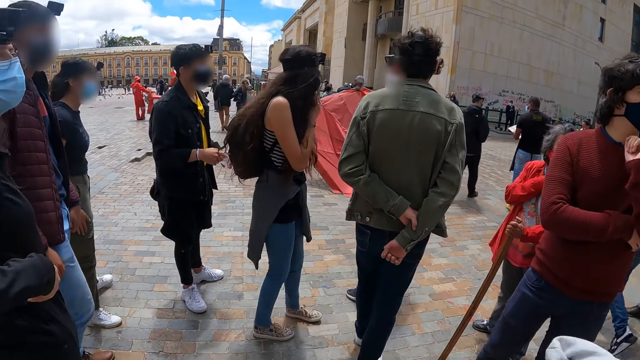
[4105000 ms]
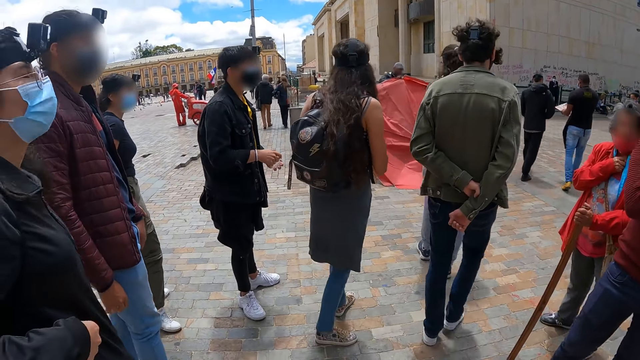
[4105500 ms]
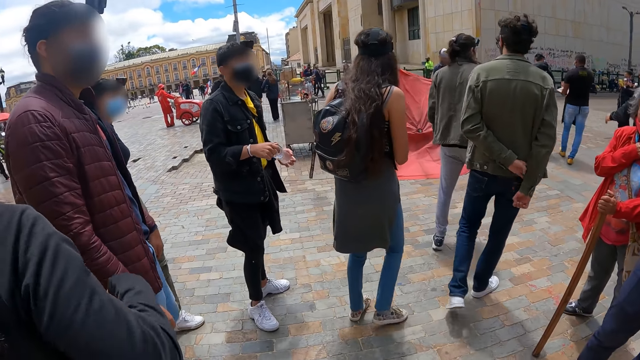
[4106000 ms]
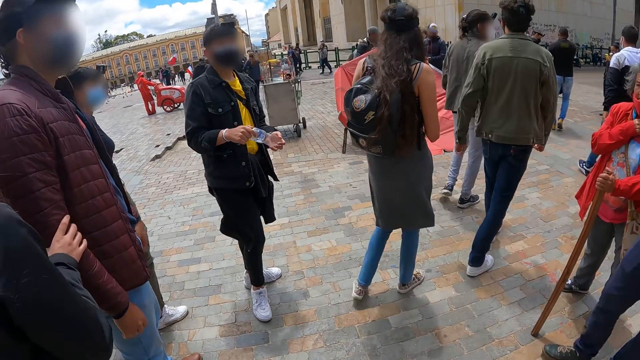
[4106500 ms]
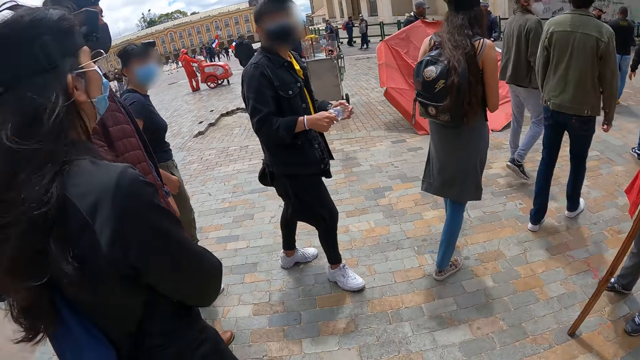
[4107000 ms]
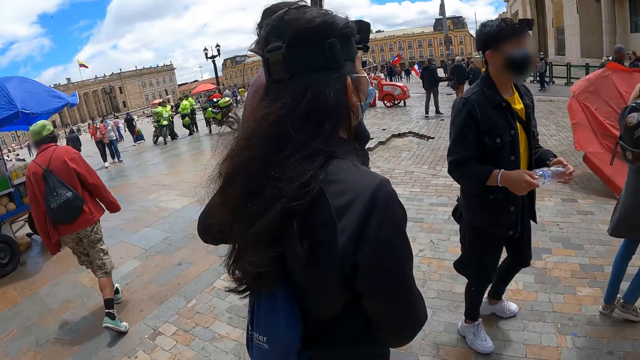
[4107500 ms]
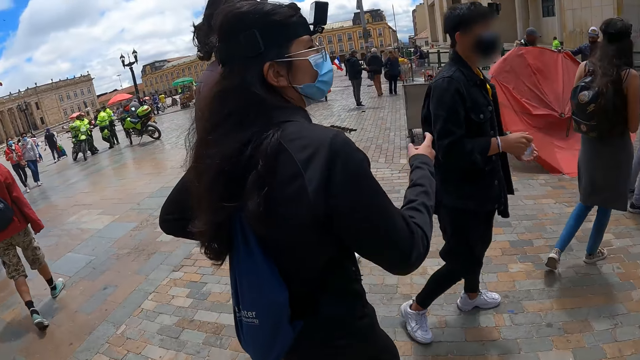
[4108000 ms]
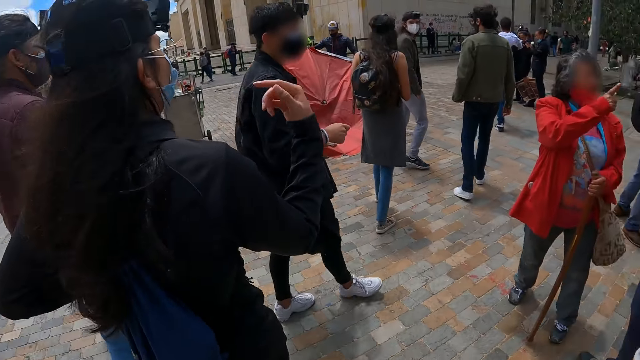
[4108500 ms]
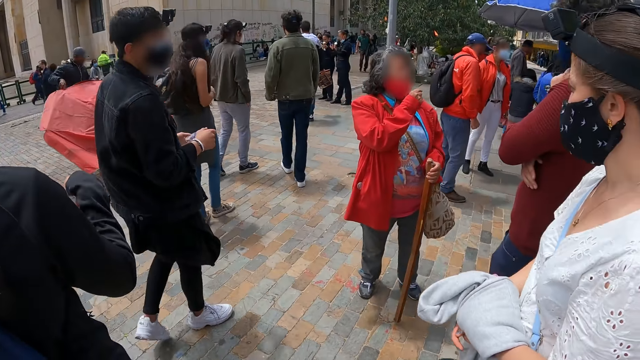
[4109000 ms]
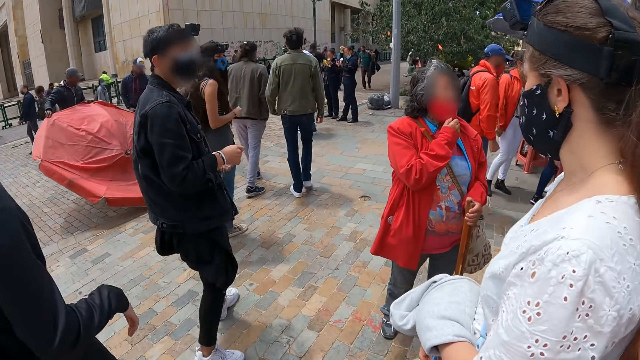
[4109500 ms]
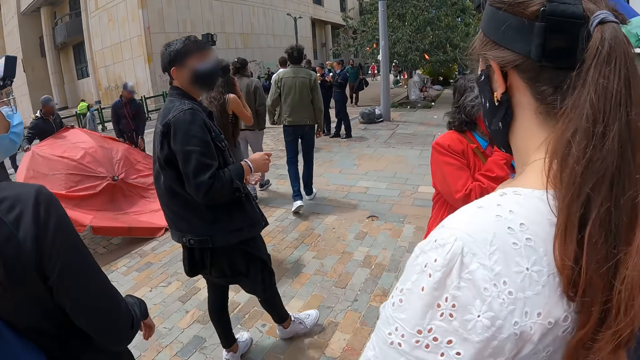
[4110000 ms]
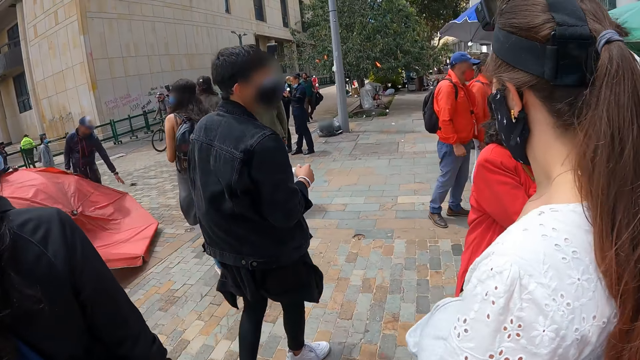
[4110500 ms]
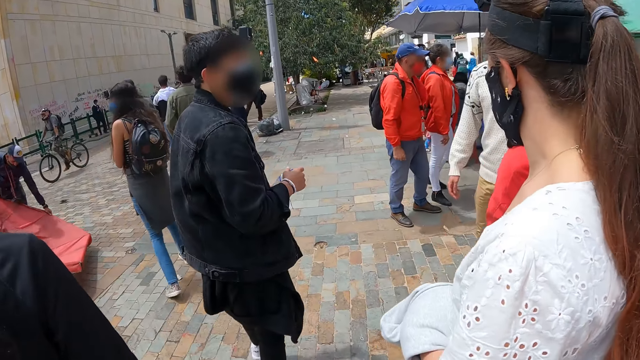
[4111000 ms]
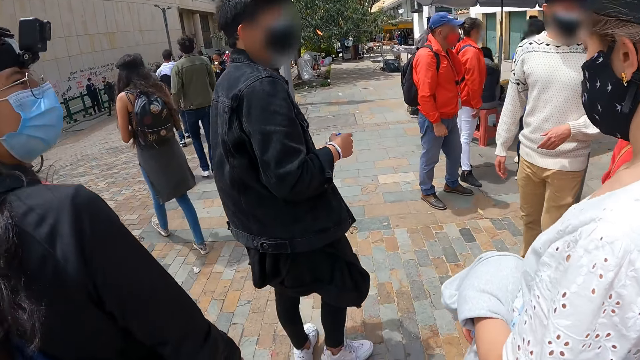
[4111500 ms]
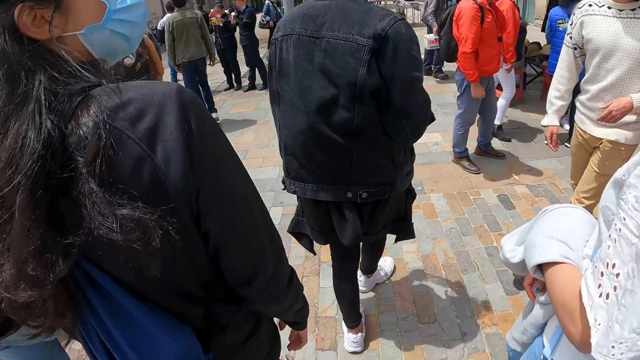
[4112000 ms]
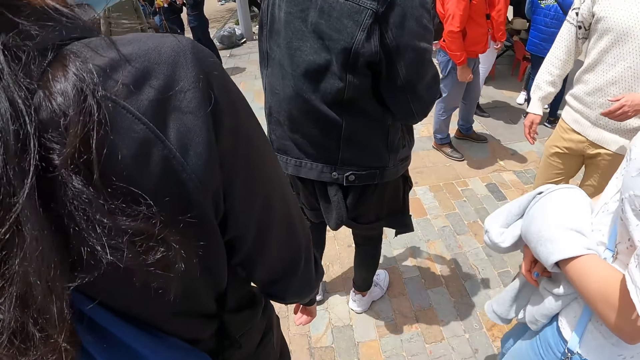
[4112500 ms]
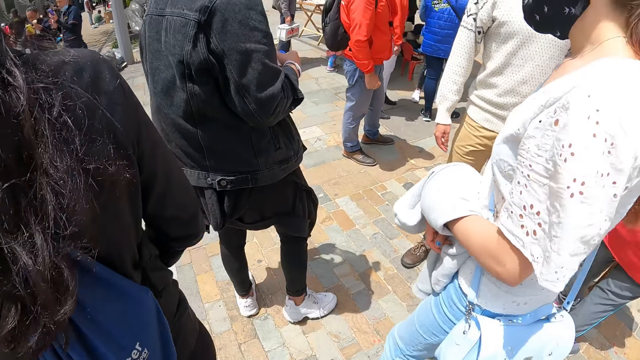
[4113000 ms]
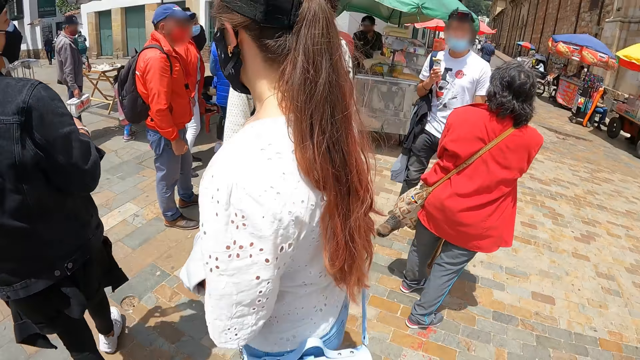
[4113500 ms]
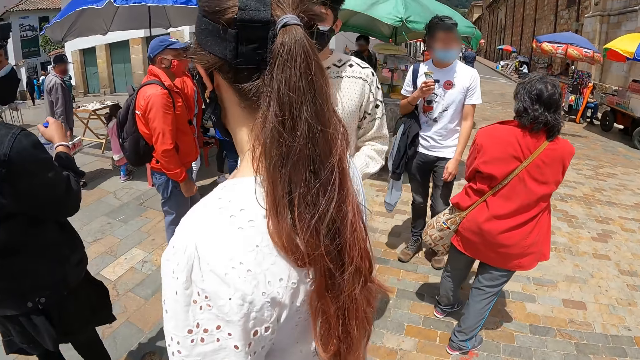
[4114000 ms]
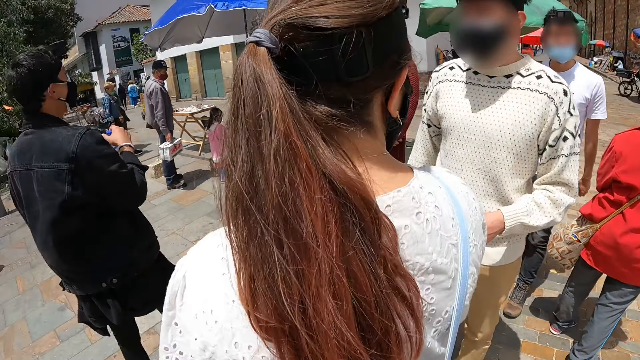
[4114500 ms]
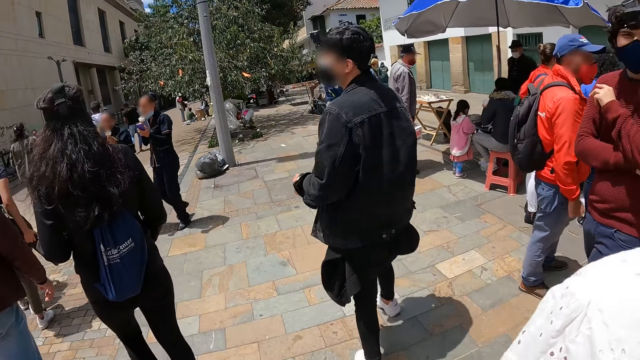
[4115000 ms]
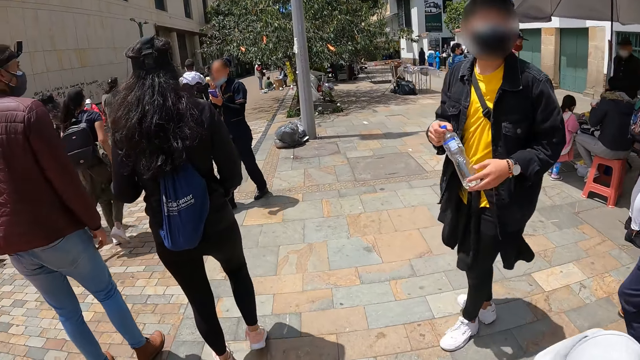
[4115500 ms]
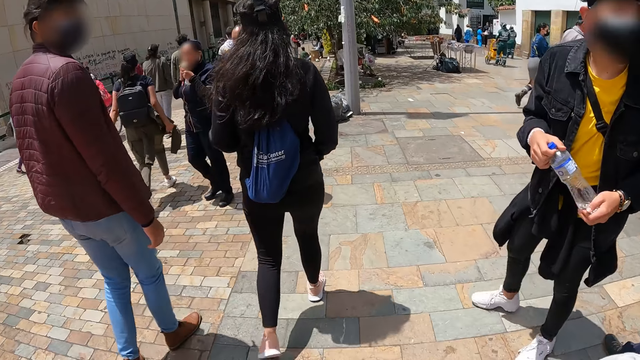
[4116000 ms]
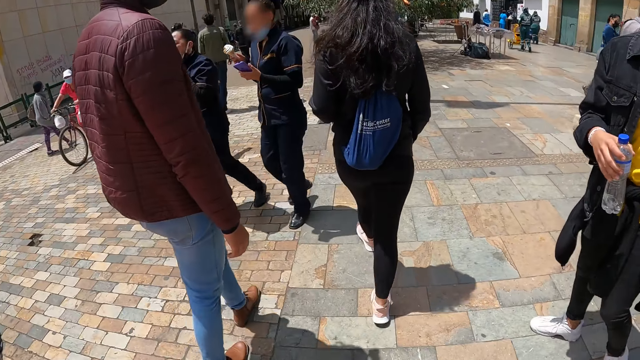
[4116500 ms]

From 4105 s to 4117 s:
The camera wearer looks around the compound. They walk around the compound or street.

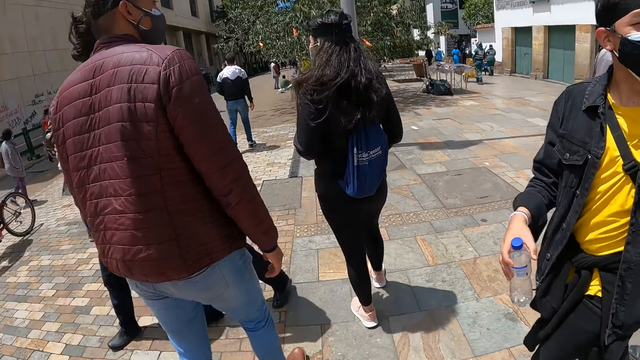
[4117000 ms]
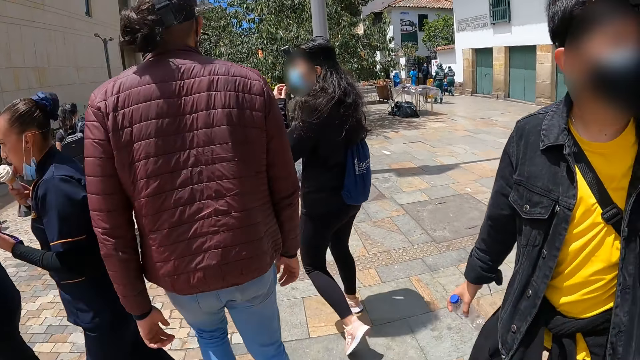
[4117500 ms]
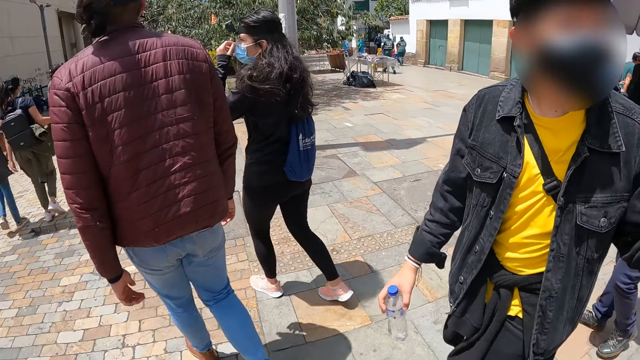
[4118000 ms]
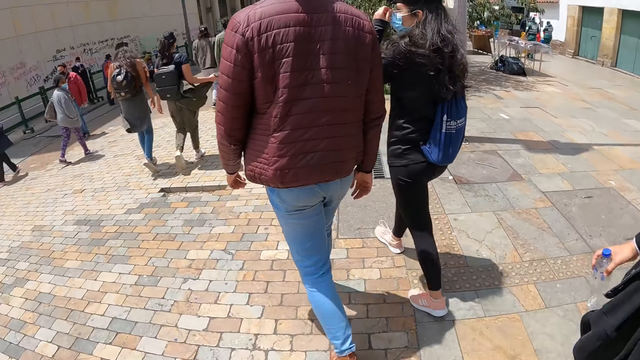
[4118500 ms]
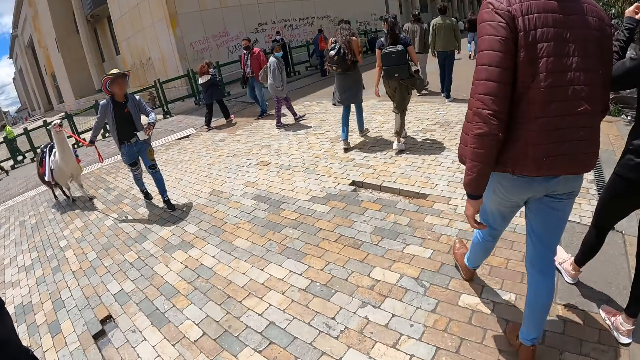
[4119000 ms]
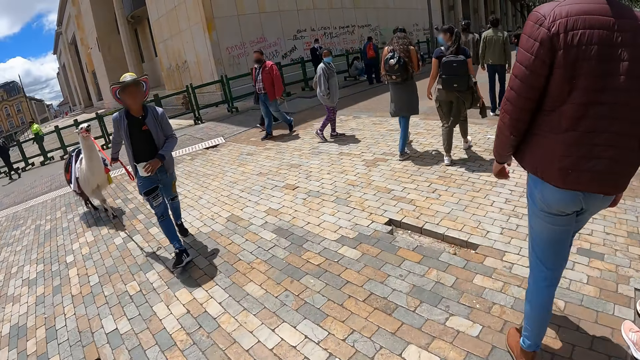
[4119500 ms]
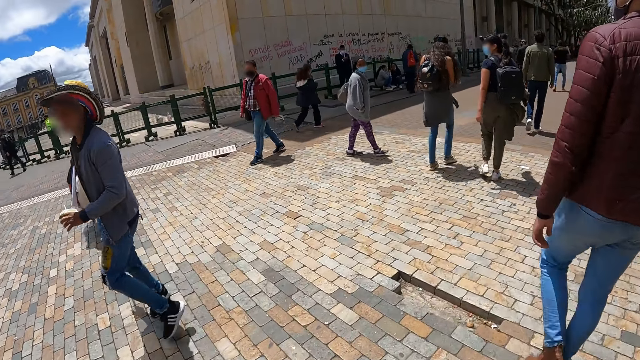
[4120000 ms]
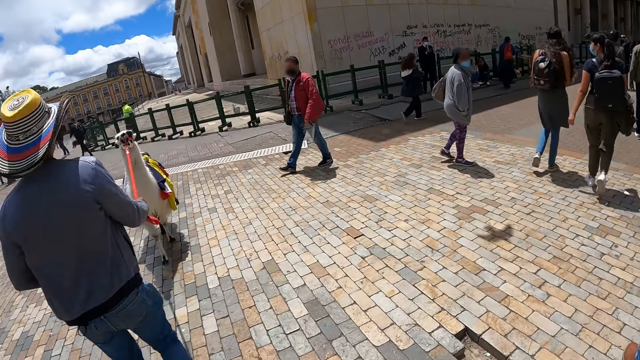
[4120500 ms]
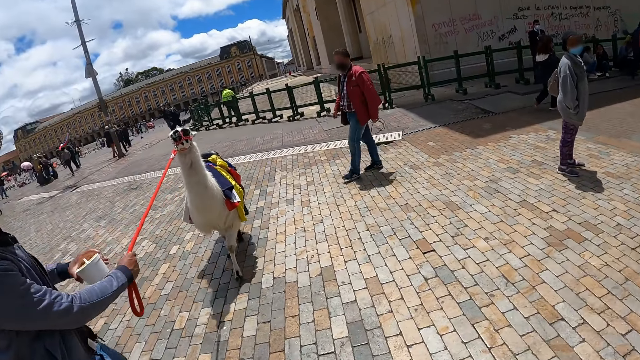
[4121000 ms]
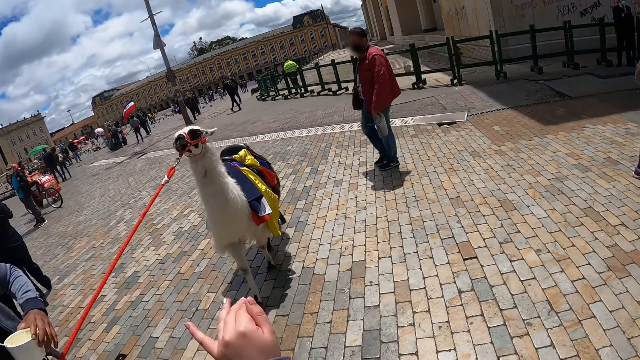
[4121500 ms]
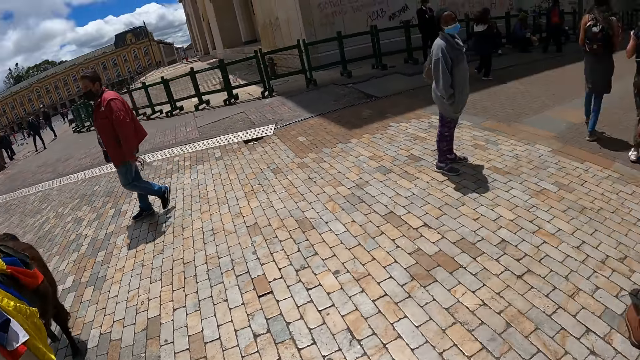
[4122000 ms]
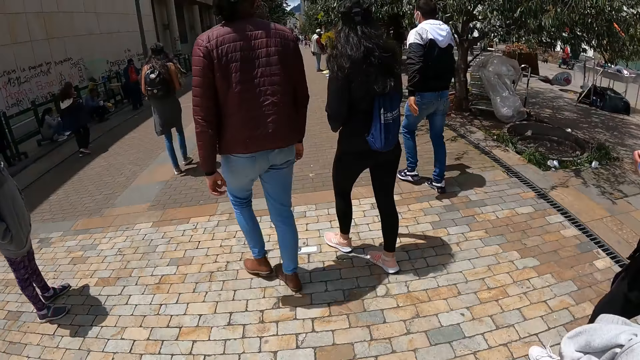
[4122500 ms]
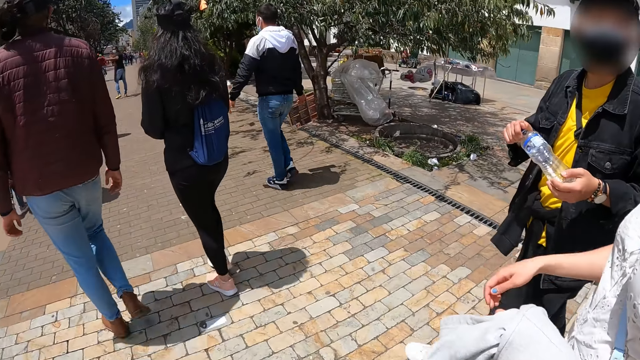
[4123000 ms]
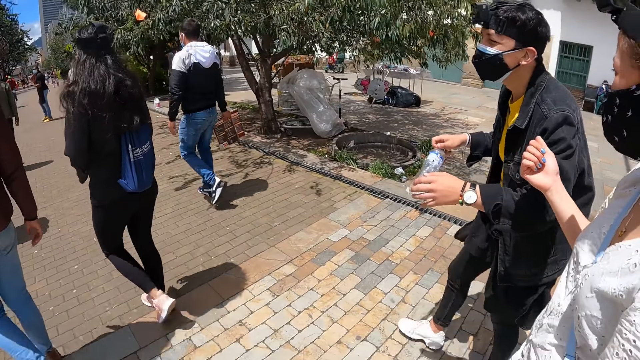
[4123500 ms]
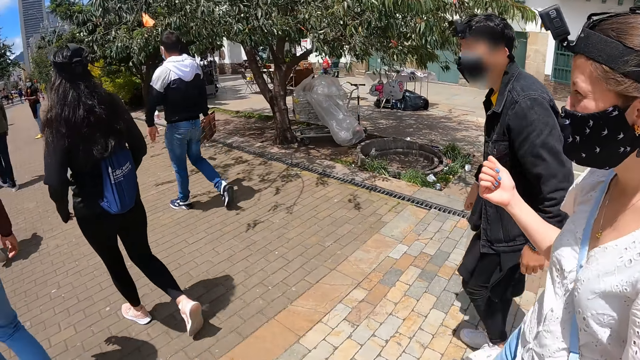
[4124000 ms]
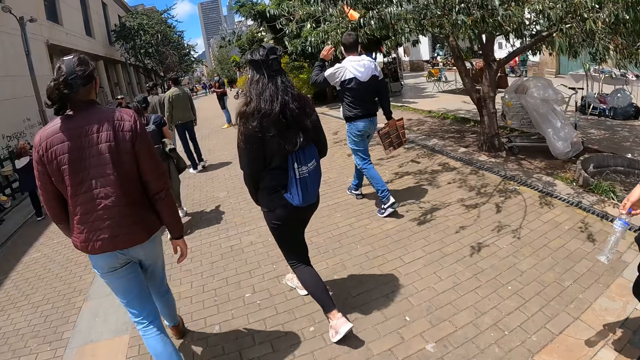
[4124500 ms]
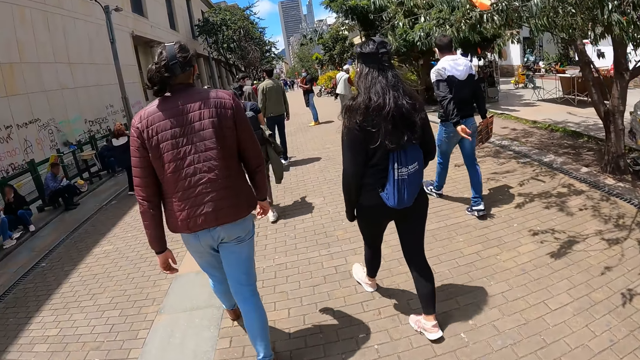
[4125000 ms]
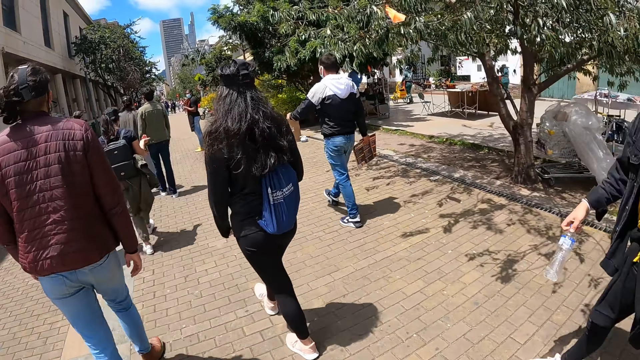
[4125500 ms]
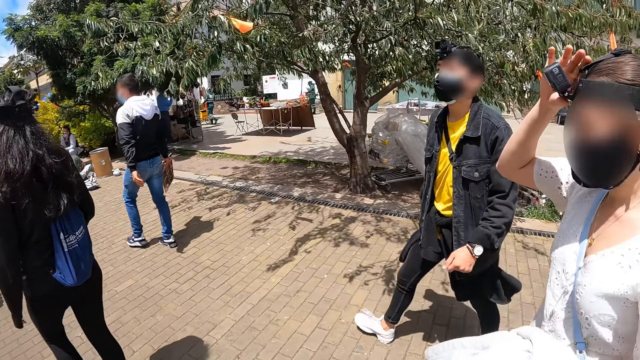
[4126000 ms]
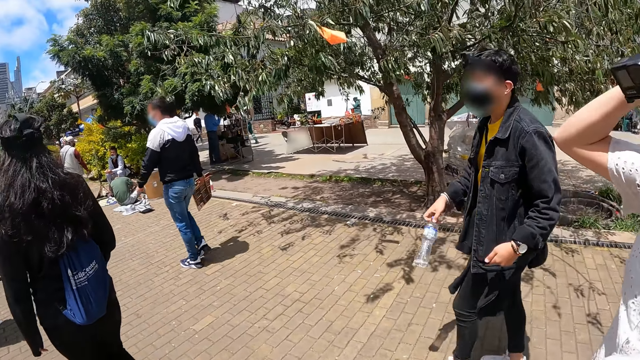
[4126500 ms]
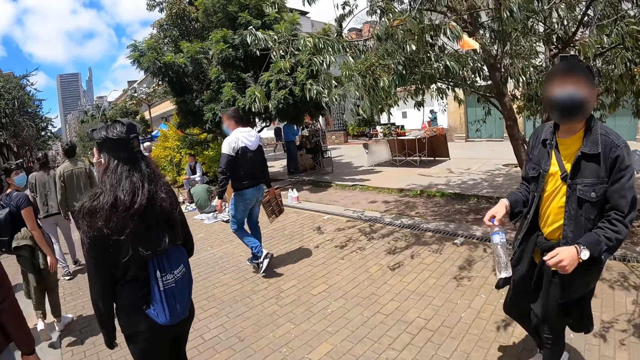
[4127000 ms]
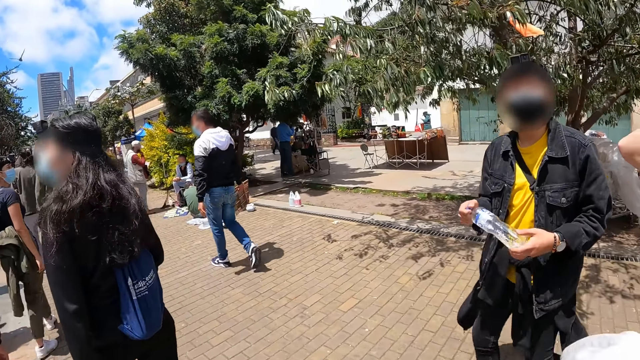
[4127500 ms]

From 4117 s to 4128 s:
The camera wearer walks around the compound with women.
